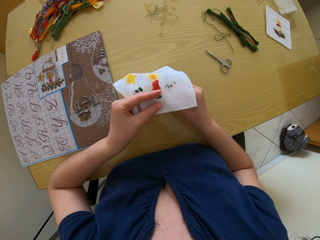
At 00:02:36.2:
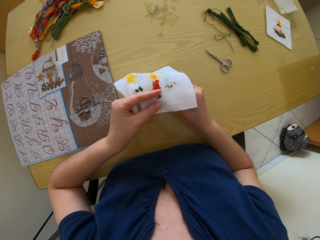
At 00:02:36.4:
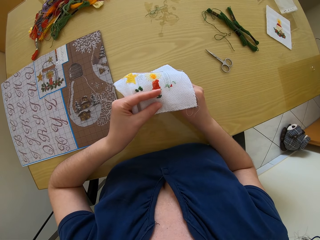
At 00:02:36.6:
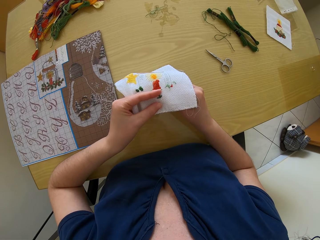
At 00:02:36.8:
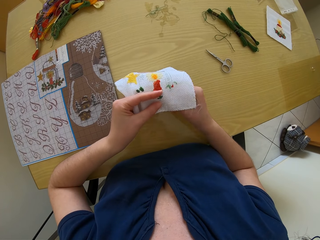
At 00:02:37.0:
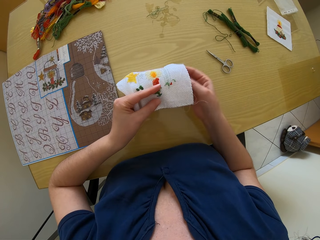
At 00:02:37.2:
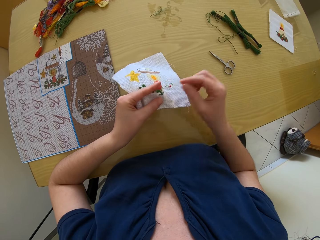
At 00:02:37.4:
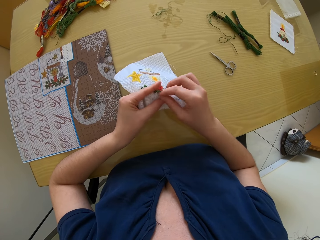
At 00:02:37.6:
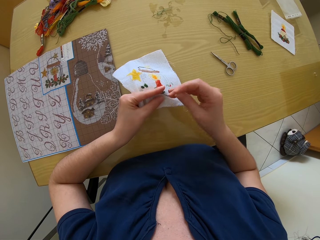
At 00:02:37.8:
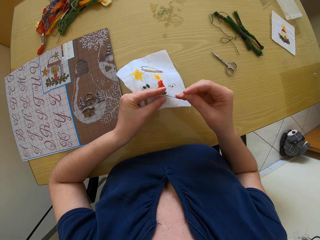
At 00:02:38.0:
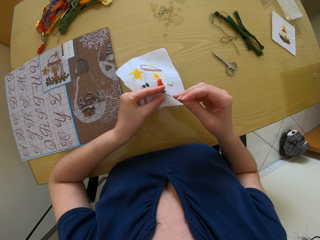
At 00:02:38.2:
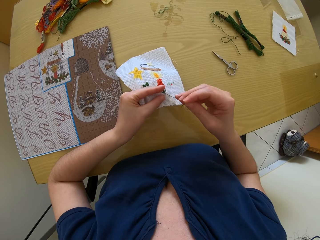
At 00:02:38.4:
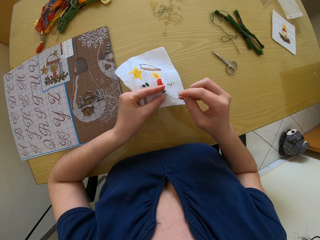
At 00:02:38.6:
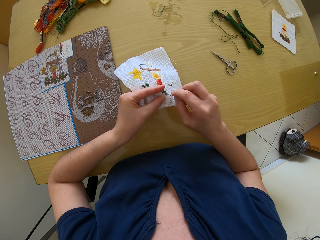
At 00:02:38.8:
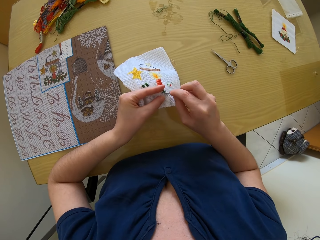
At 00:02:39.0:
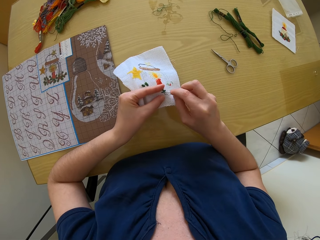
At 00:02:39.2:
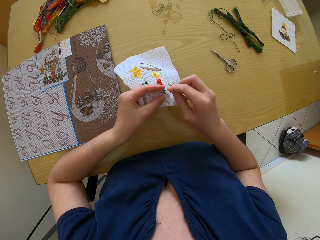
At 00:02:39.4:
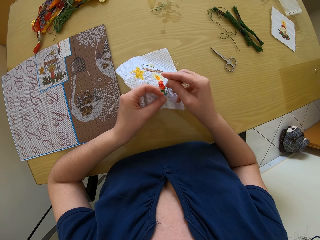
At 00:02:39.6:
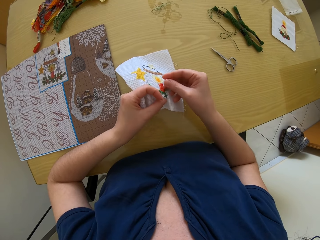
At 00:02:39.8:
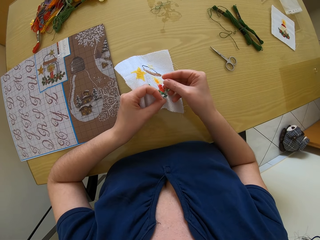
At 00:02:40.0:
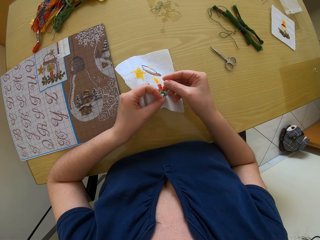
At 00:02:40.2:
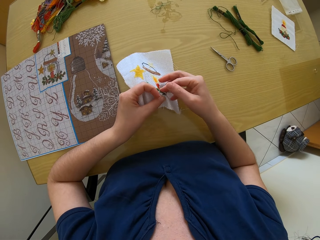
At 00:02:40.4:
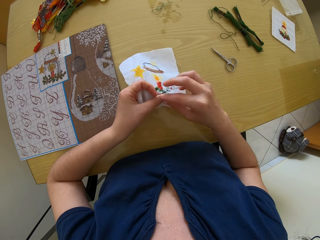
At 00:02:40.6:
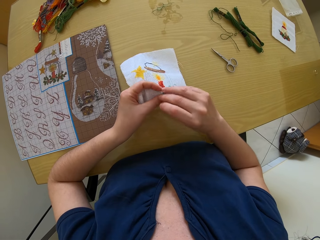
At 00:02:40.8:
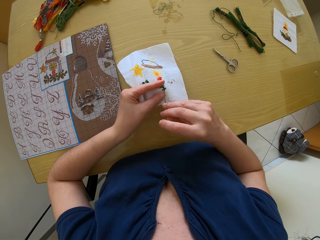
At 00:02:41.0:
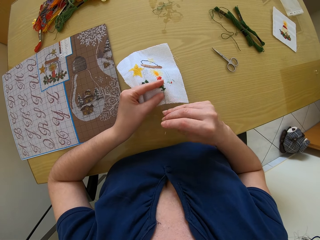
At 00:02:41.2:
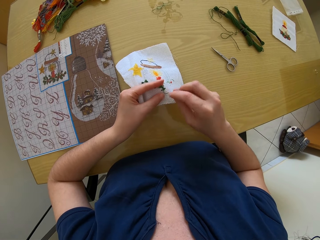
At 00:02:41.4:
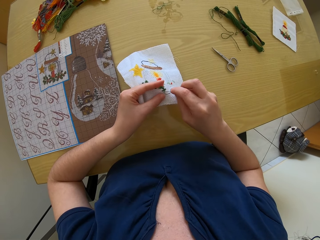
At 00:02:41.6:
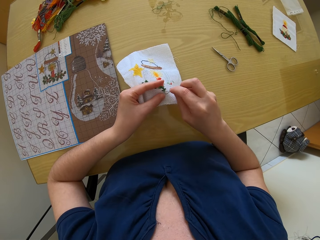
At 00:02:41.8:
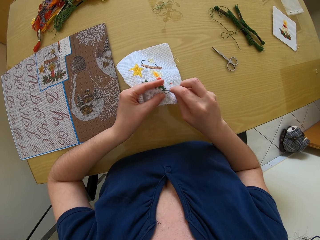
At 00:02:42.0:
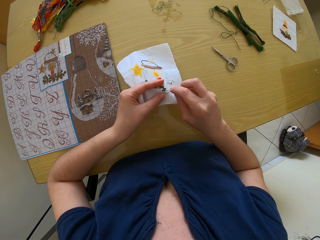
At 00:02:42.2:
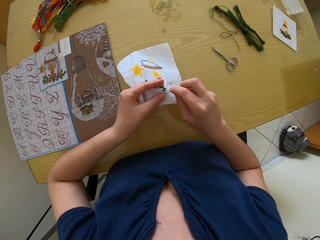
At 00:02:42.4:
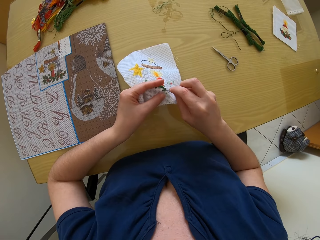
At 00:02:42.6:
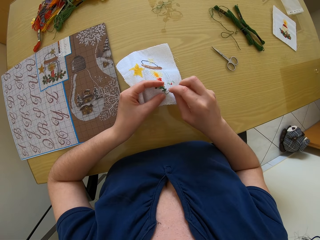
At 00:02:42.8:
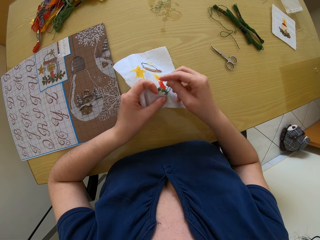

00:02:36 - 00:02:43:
The camera wearer sews a fabric with a needle.

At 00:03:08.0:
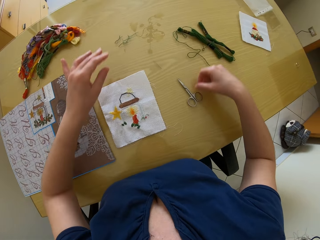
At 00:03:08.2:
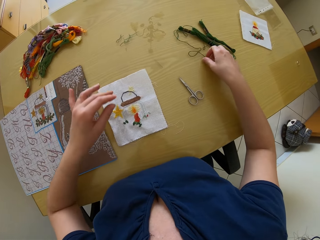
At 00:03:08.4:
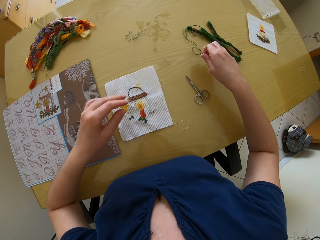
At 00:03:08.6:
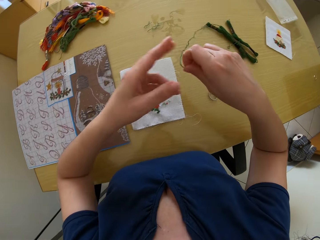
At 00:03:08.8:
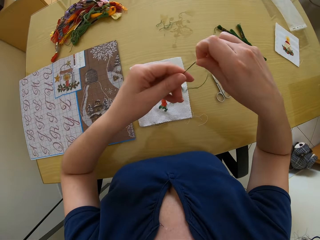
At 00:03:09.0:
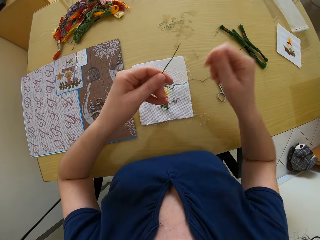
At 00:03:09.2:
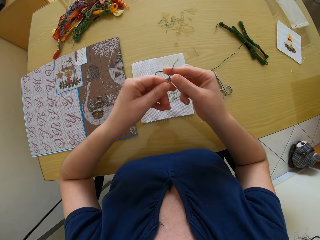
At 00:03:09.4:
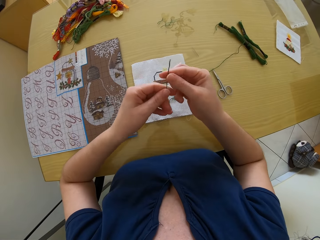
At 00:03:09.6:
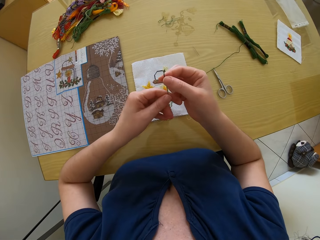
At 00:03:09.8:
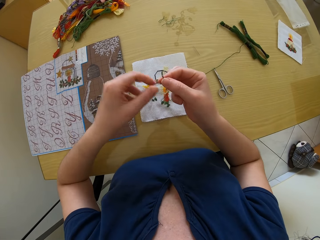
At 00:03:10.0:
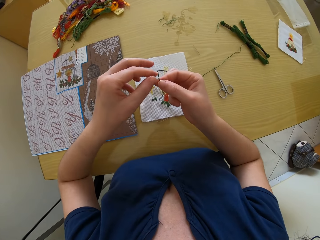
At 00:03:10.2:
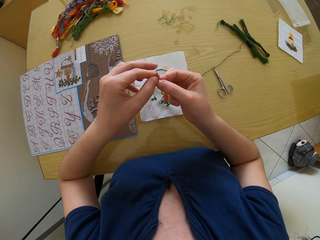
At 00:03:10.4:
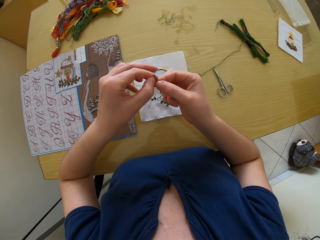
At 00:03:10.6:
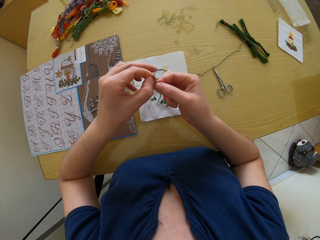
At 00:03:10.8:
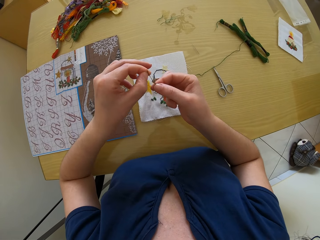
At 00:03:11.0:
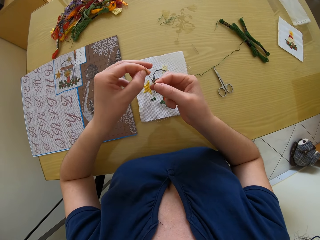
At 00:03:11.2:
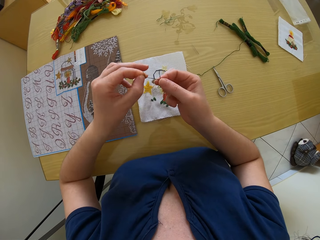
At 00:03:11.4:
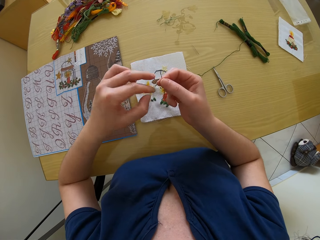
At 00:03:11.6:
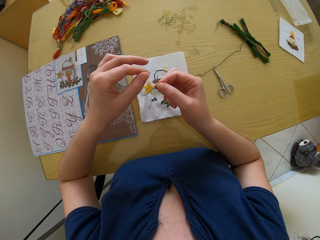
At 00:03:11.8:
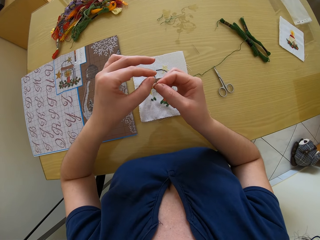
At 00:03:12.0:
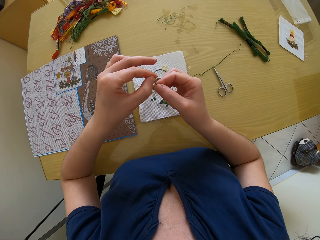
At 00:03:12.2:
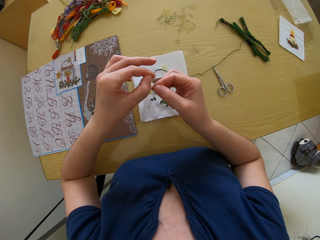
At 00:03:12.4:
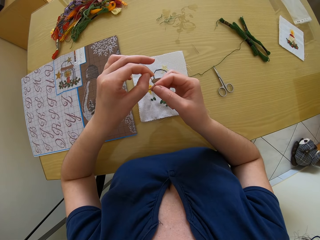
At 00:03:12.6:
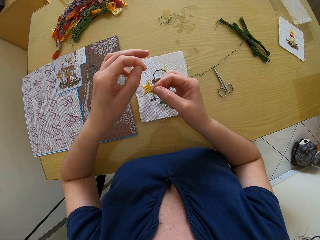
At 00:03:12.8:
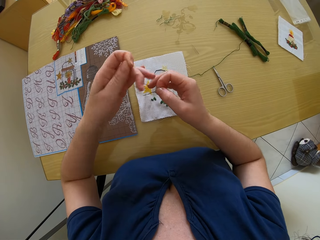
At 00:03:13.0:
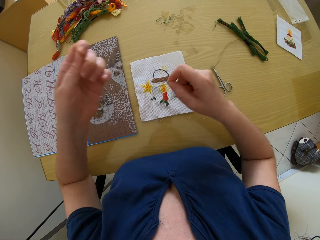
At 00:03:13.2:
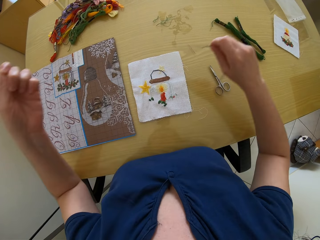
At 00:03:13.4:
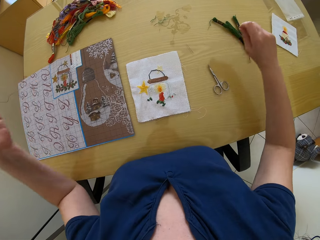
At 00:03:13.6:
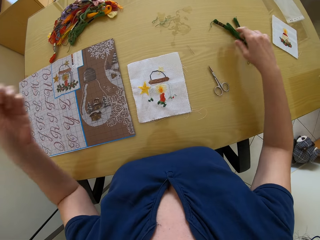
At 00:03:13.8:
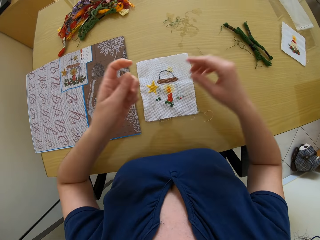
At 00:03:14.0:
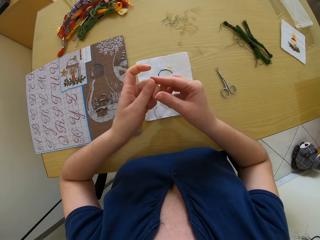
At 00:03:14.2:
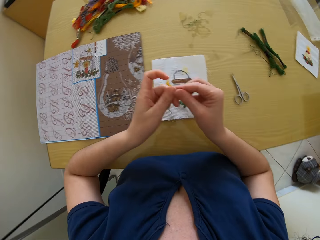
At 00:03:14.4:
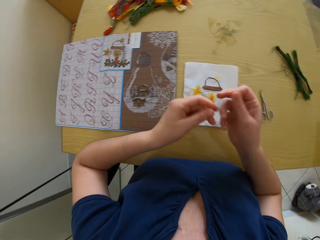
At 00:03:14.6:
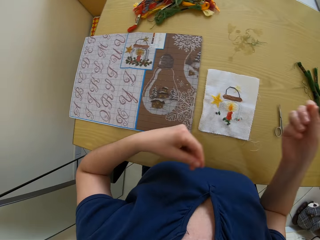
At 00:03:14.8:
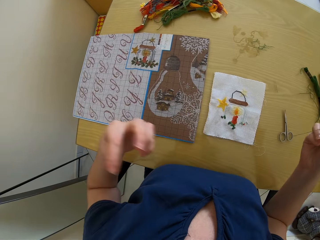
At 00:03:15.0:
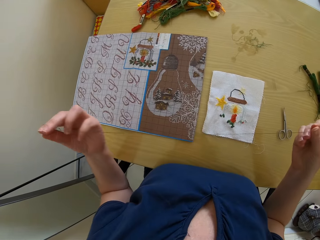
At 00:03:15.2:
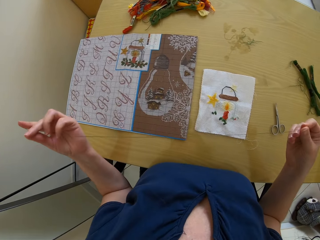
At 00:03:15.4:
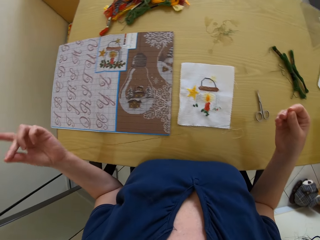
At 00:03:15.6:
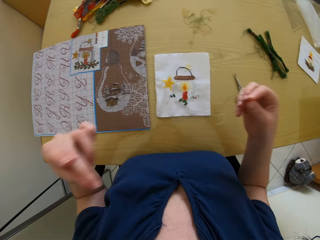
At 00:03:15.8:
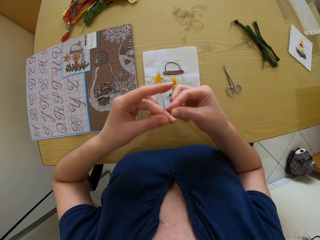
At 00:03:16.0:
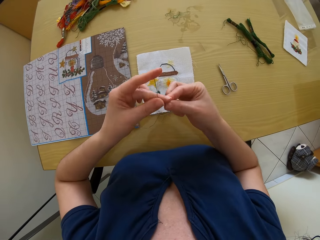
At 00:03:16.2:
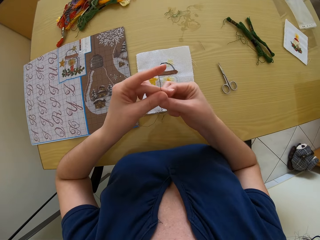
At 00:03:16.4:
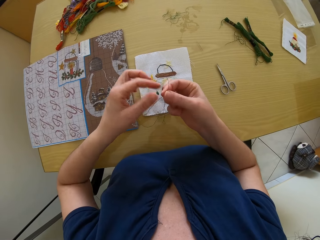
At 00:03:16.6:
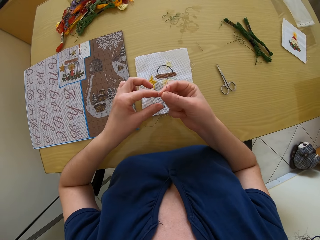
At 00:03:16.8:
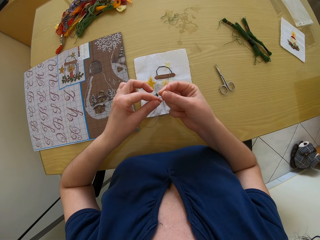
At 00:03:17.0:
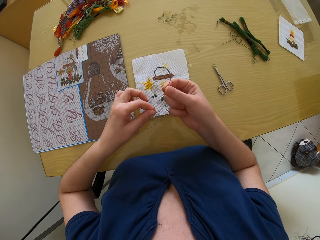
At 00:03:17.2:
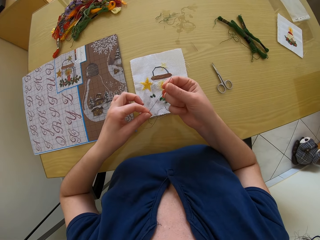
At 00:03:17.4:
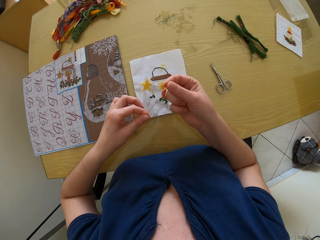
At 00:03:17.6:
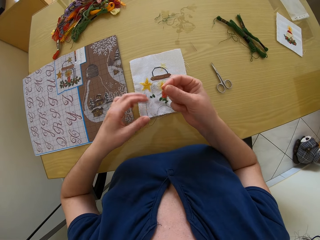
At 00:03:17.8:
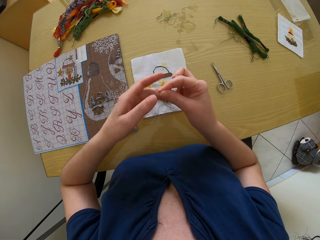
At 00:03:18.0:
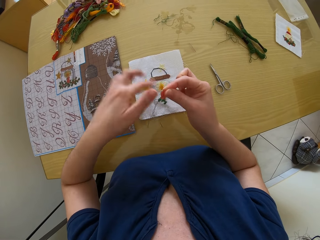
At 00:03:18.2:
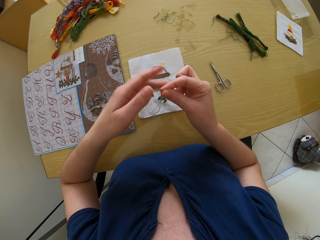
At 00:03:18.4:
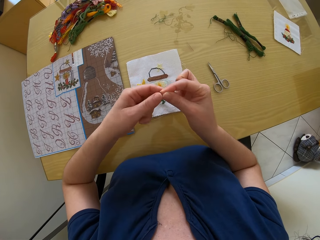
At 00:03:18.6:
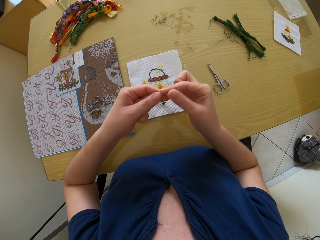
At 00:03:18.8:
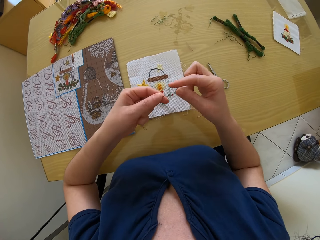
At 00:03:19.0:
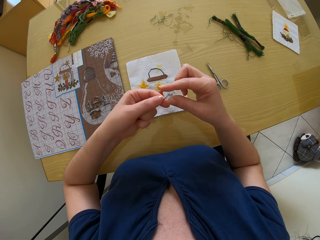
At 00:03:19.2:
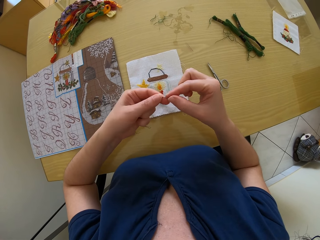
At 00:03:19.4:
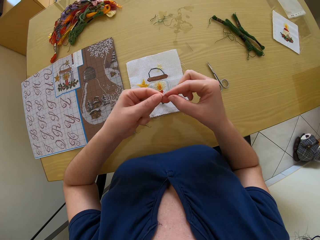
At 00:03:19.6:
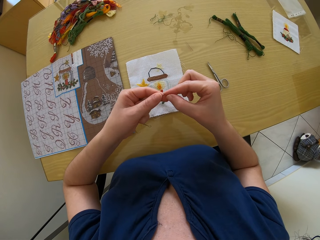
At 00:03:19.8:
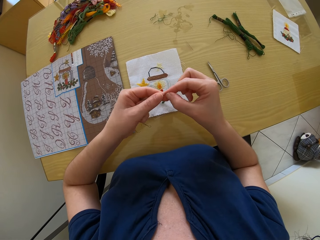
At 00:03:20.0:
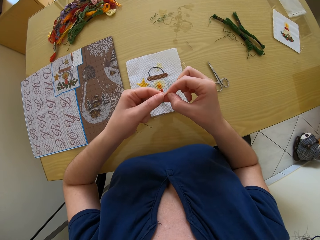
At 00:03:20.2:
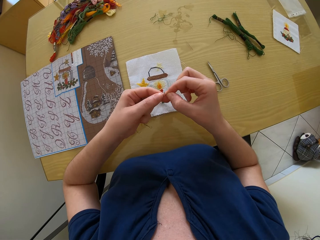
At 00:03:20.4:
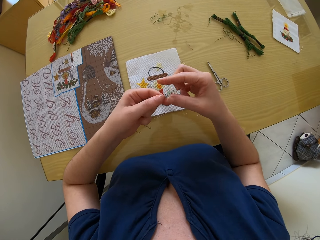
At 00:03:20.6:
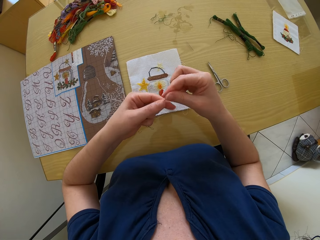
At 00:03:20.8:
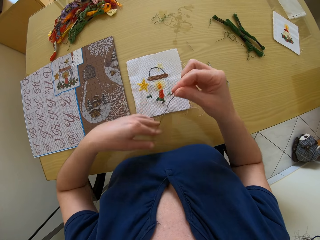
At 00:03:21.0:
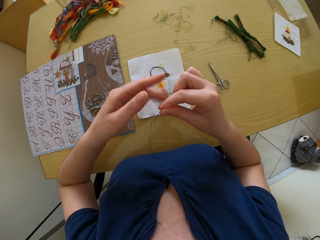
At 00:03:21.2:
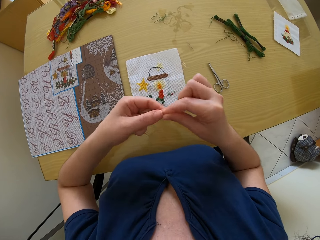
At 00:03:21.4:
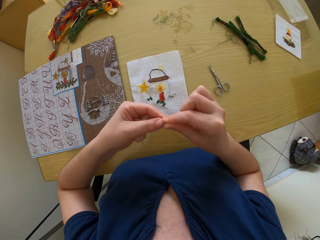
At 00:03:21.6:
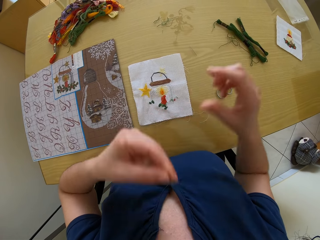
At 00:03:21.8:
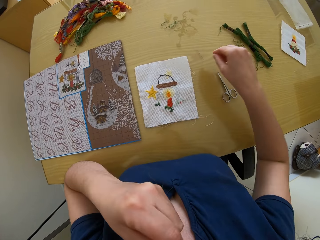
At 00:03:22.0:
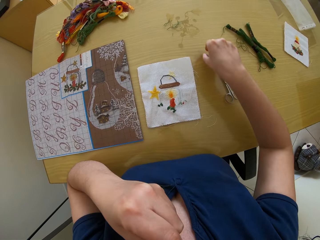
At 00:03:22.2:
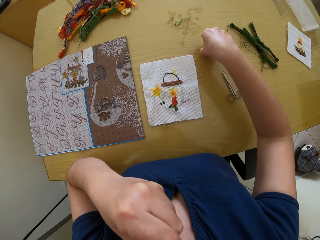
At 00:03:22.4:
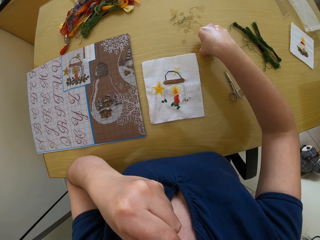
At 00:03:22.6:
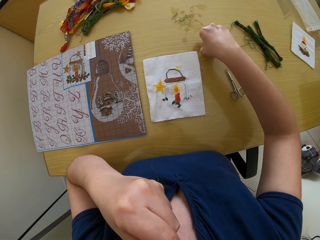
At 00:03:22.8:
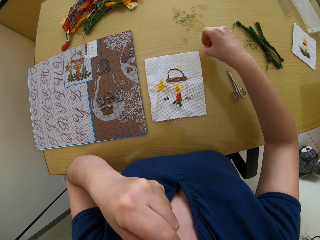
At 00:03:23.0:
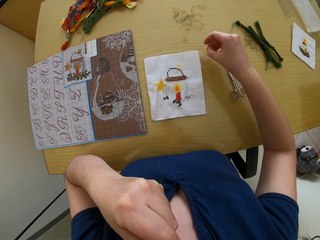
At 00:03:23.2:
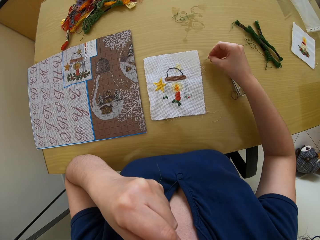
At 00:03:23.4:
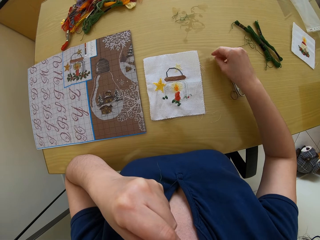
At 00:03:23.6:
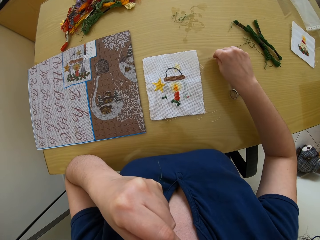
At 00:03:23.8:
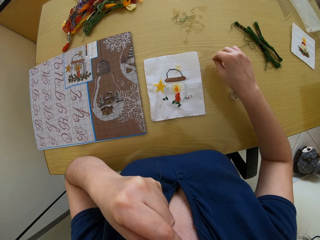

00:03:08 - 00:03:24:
The camera wearer puts down a thread on a table. She puts down a scissor on the table. She picks the thread on the table with her right hand. She holds the thread with the other hand. She separates the thread with both hands. She pulls the thread. She pulls another thread. She drops a part of the thread on the table with her right hand. She arranges the other part of the thread with both hands. She pulls the thread. She puts the thread together. She puts the thread in her left hand in her mouth. She picks the needle from the table with her right hand.
